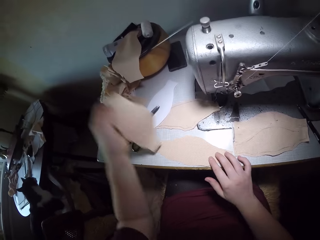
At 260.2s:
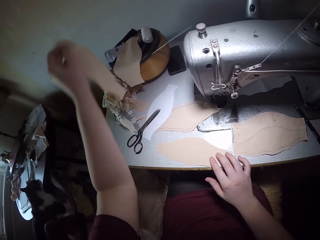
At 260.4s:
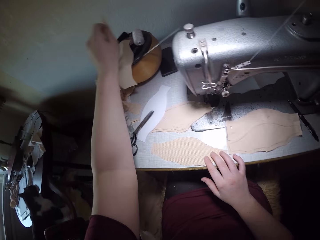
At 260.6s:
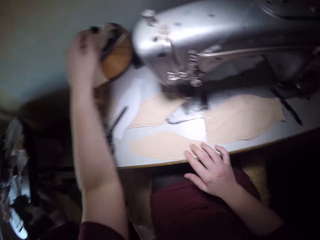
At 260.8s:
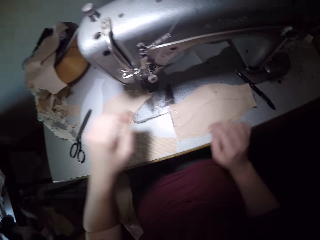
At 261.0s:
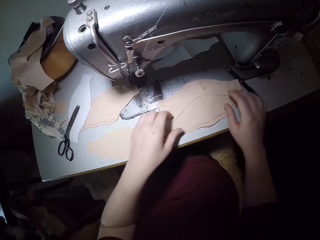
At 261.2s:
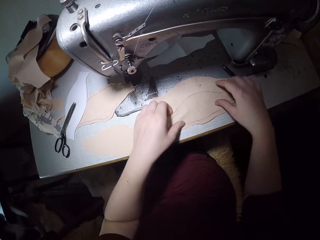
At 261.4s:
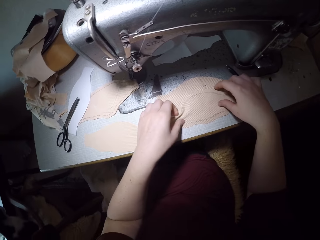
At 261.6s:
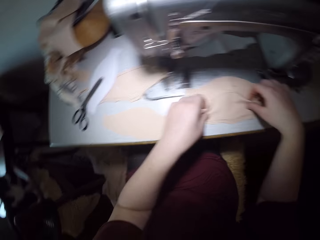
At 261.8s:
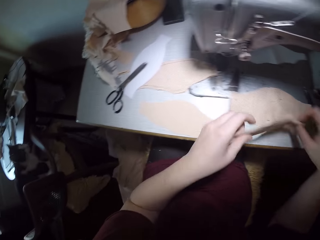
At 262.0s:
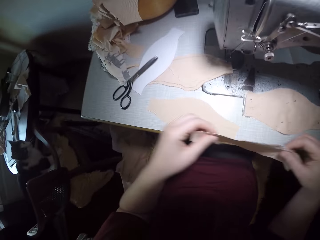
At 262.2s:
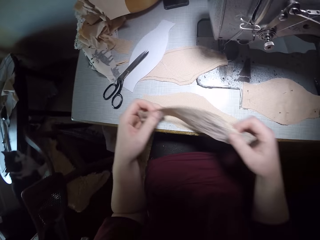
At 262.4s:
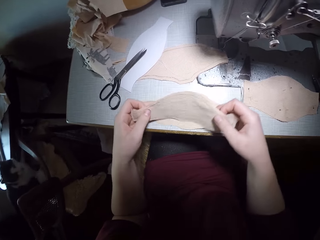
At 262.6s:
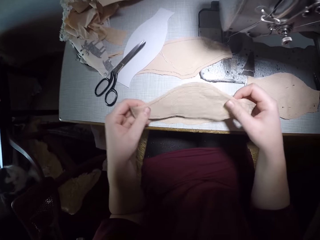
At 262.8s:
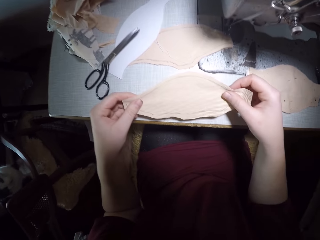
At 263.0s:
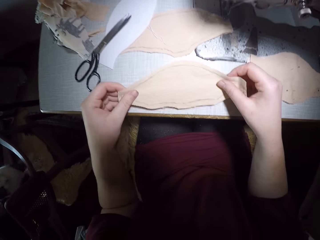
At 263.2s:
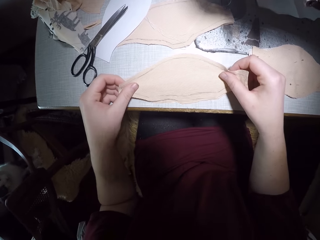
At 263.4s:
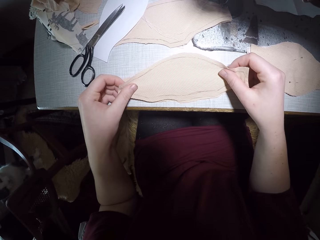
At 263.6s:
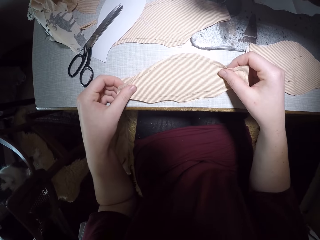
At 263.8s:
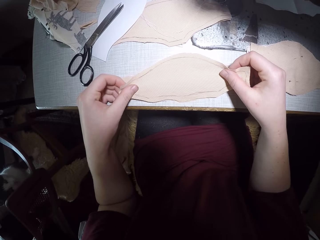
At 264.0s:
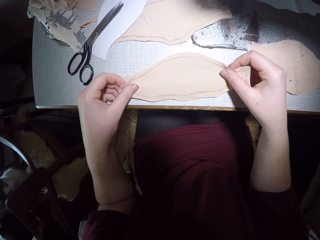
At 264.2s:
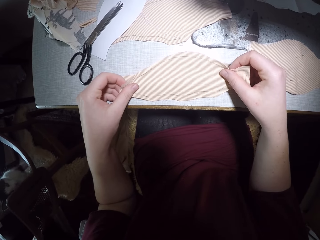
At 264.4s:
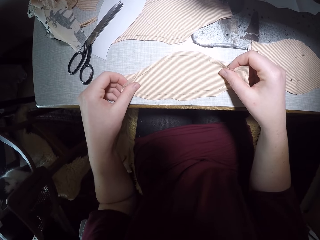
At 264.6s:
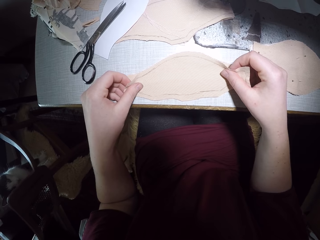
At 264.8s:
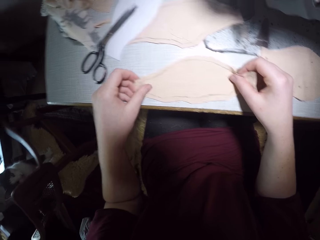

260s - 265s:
The camera wearer picks up the fabric on the pinned fabric. They align the cloths together. They place the fabric on the fabric at the center.

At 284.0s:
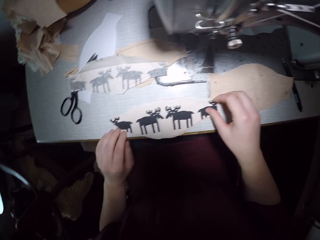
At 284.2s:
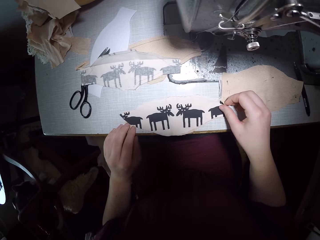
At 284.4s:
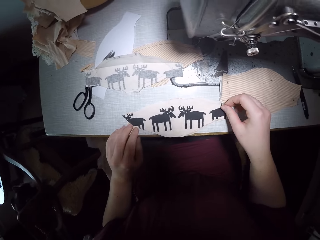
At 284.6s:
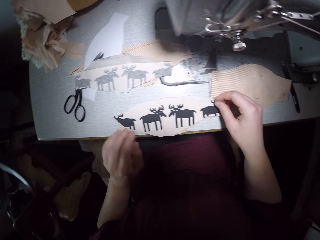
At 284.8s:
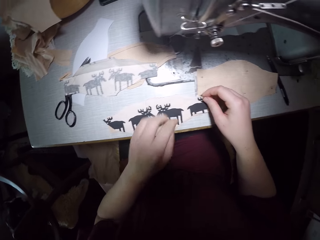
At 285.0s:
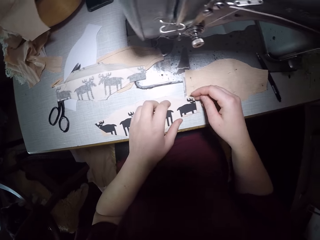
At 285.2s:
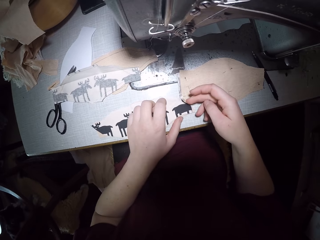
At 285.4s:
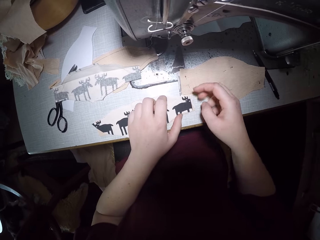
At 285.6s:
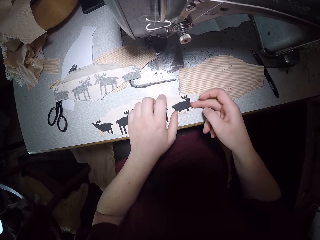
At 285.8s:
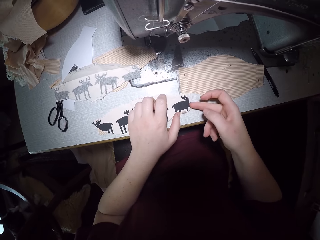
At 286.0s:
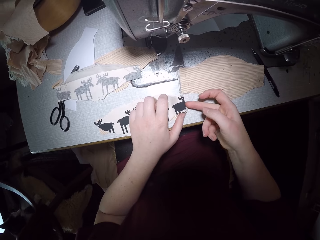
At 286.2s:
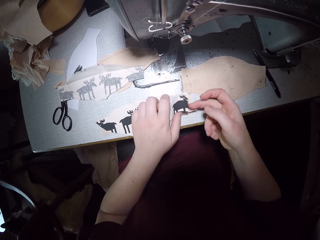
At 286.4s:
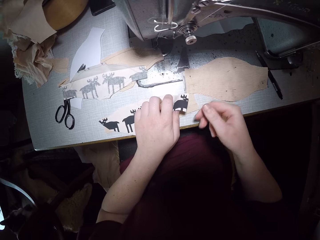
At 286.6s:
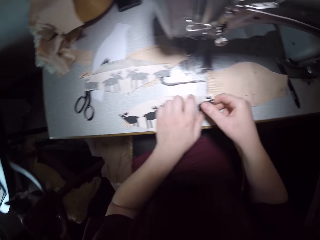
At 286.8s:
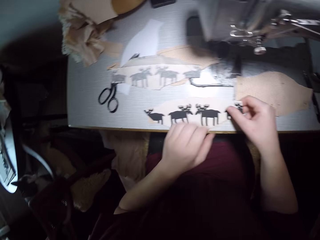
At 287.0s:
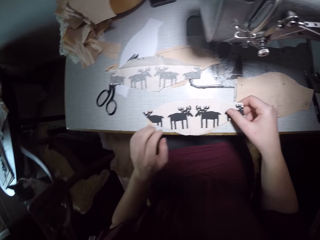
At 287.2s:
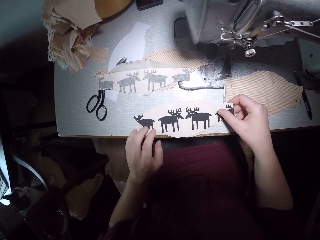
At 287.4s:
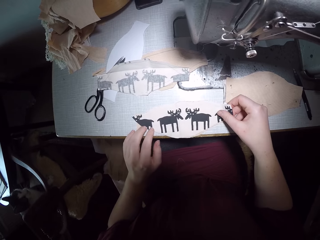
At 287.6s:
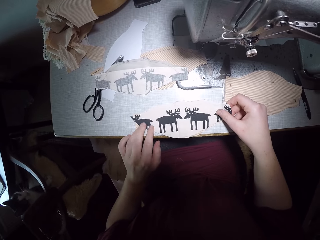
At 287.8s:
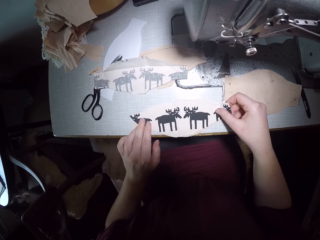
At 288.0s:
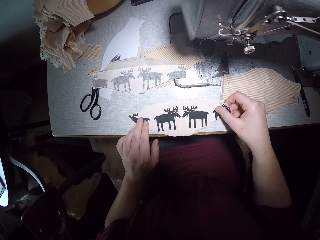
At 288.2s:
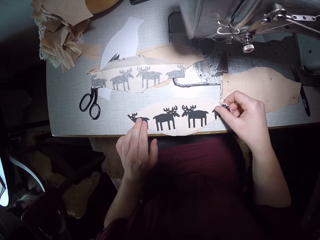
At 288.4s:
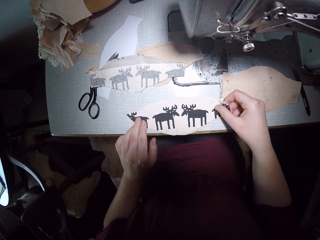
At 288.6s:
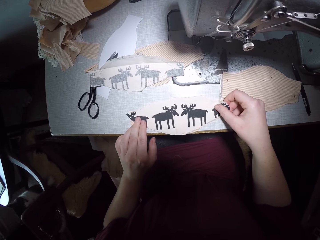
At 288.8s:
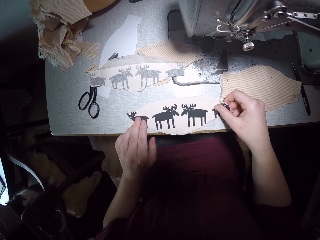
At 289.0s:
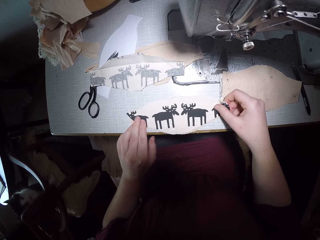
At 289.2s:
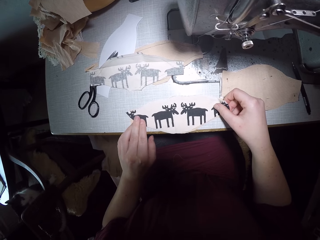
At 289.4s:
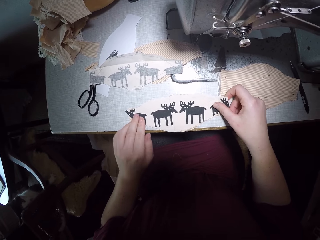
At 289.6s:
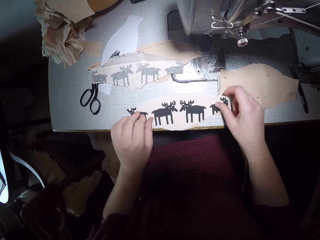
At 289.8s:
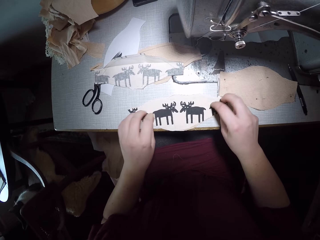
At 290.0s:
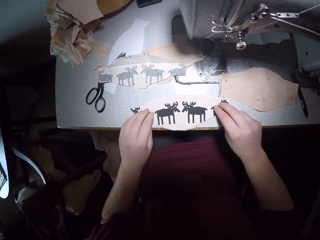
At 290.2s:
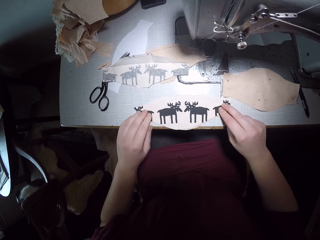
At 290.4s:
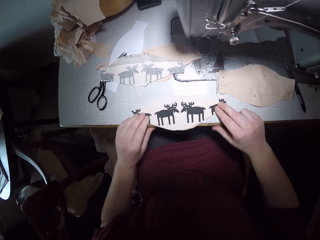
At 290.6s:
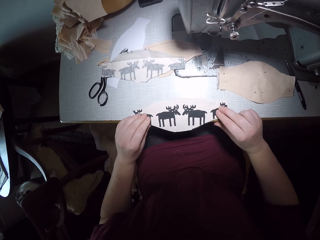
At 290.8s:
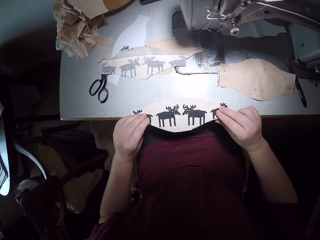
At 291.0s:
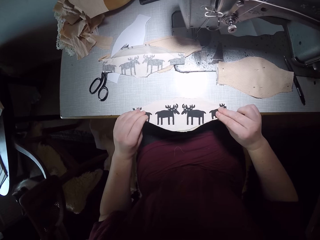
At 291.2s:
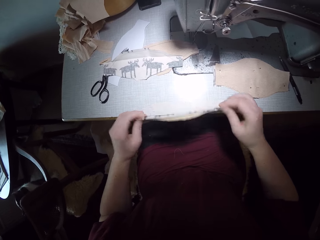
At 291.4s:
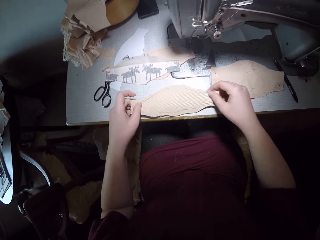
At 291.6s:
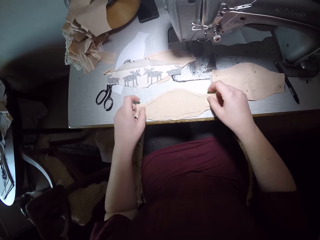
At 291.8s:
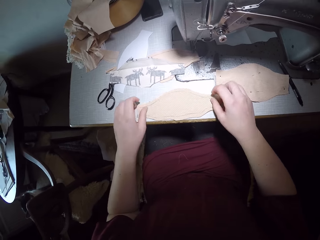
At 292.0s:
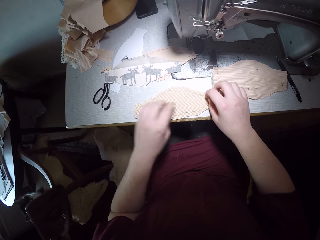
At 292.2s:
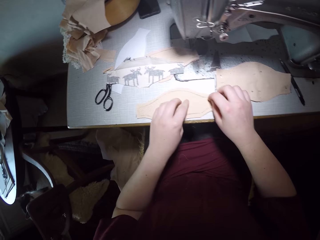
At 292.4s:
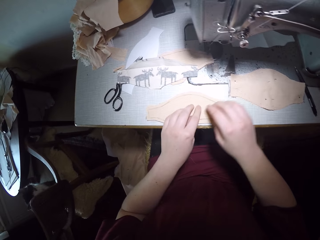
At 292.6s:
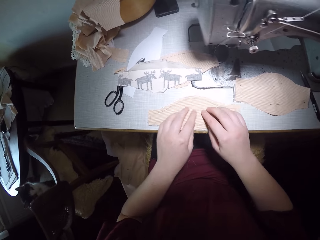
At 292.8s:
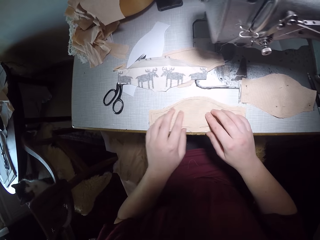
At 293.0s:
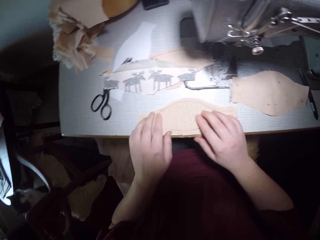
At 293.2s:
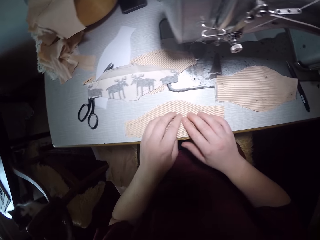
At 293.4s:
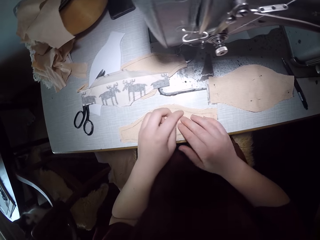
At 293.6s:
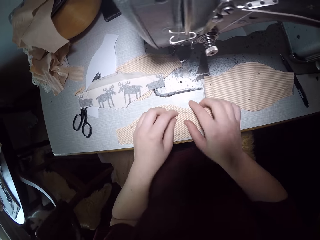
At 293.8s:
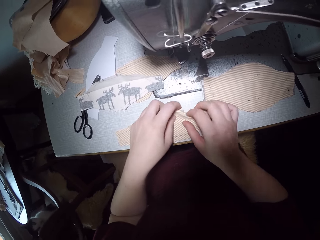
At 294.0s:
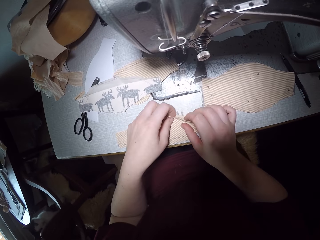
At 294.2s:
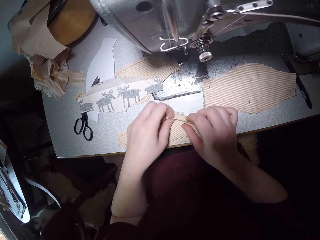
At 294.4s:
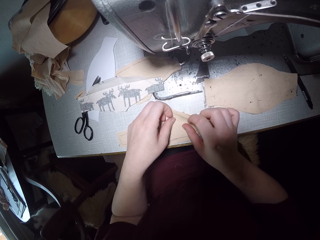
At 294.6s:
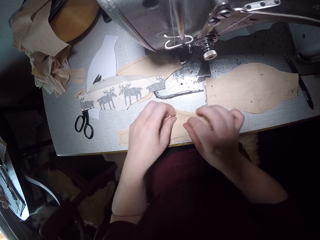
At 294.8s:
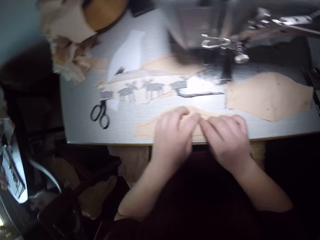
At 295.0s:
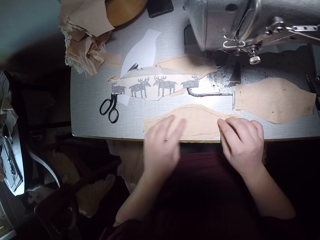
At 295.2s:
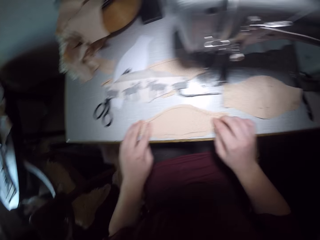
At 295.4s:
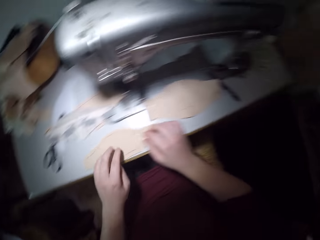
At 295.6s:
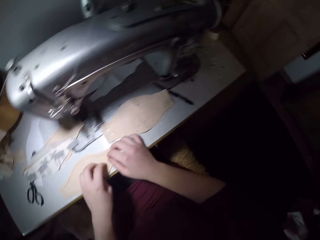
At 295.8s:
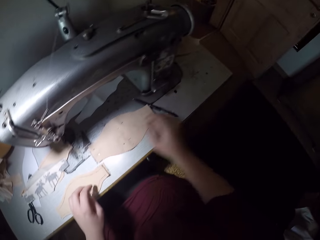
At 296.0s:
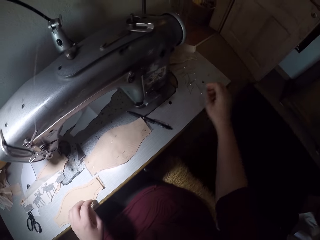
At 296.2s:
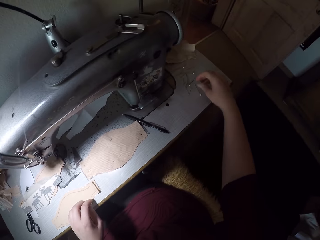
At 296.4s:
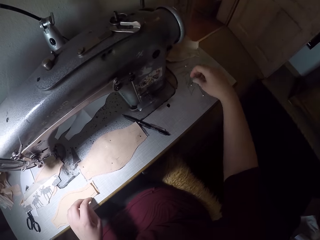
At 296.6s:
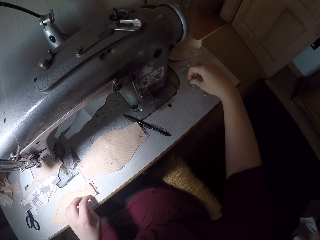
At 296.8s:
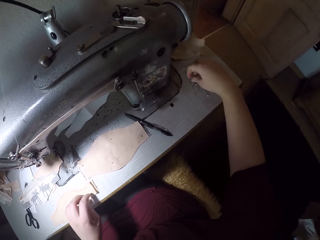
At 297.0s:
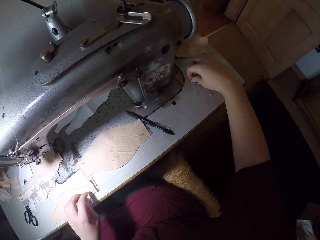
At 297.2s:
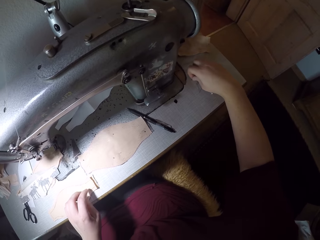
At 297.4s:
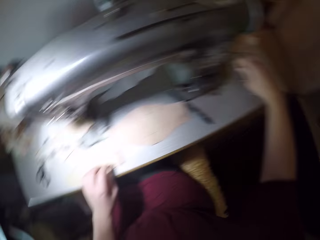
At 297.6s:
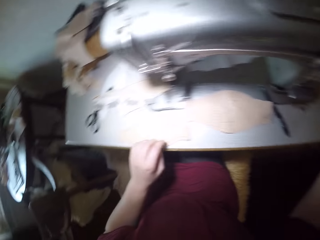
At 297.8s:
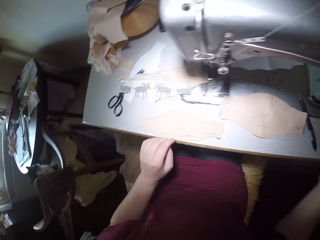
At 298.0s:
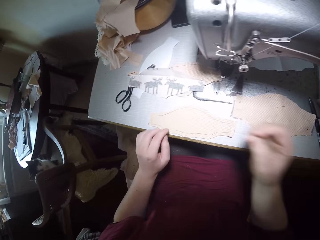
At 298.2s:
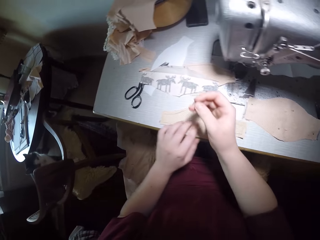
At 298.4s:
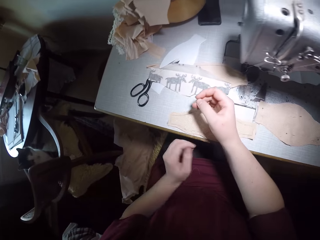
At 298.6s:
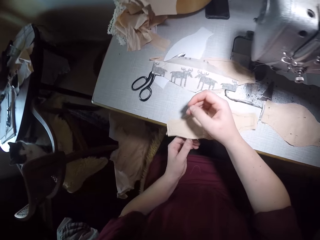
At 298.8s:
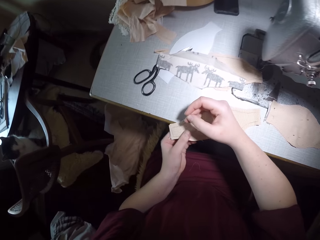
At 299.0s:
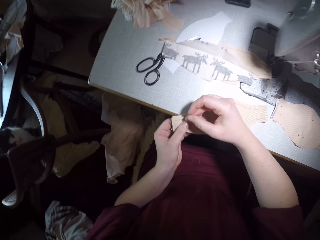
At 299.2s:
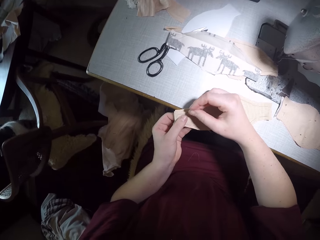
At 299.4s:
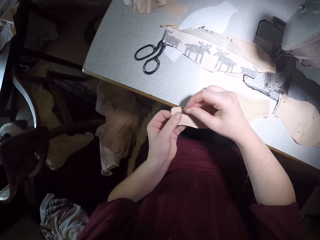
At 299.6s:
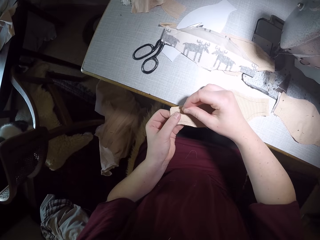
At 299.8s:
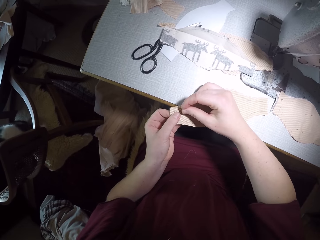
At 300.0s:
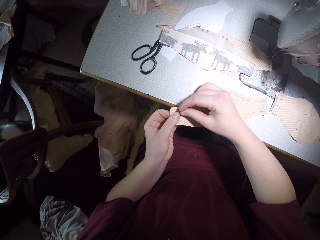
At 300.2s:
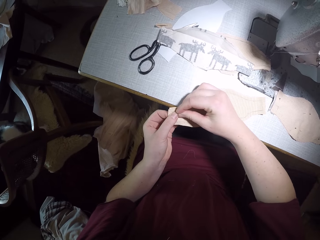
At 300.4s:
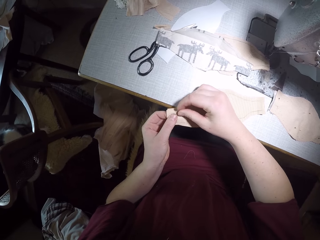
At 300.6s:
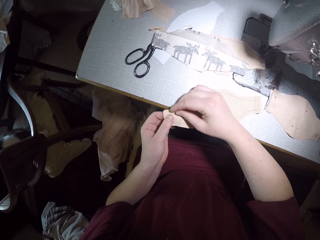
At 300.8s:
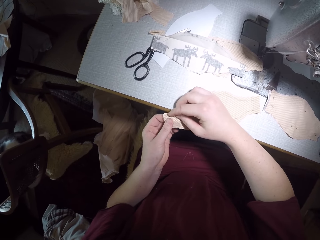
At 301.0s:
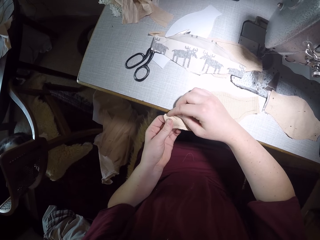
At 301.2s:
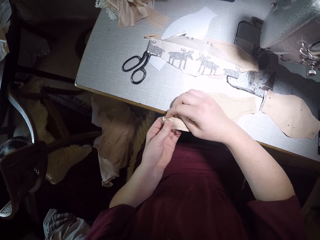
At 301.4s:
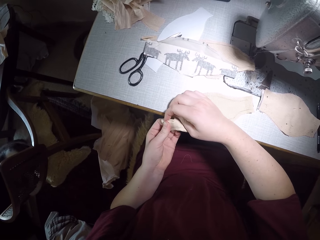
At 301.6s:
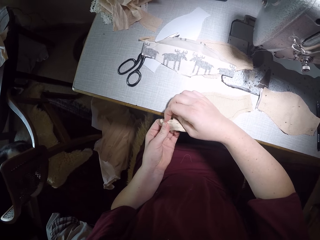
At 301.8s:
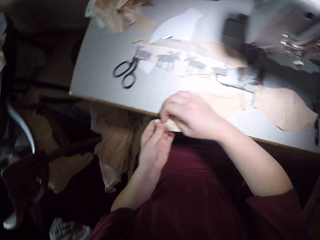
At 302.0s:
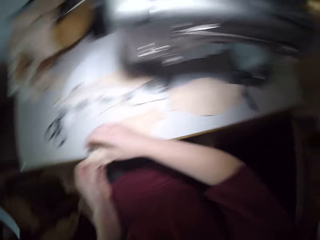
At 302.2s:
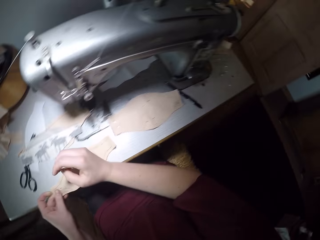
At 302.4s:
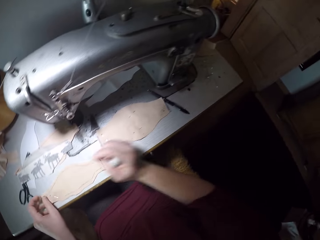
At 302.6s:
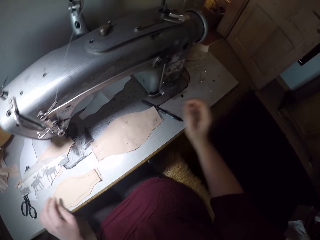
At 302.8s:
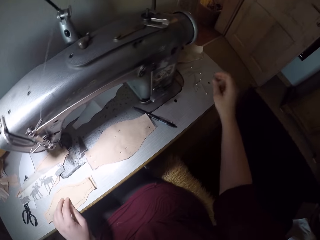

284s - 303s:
The camera wearer aligns the pair of materials. He turns over the pair of materials. He holds the material with both hands. He puts the material on the table. He smoothens the pair of materials. He rubs the material gently with his hands. He holds the cloth. He rubs the material gently with his hands again. He holds down the material with one hand. He picks up a pin. He holds the pin. He pins the pair of materials together. He pierces through the material with the pin.
